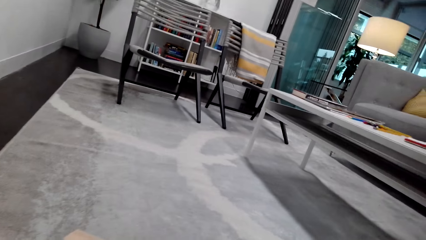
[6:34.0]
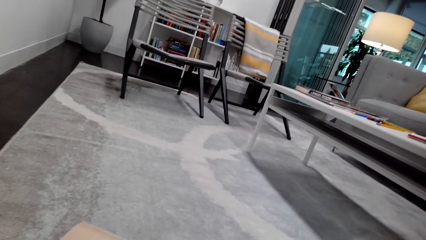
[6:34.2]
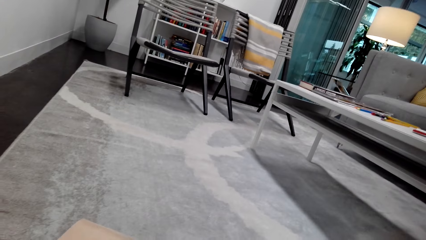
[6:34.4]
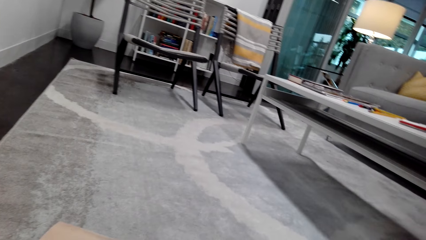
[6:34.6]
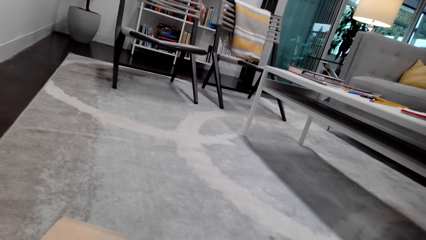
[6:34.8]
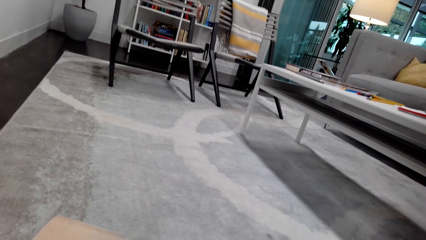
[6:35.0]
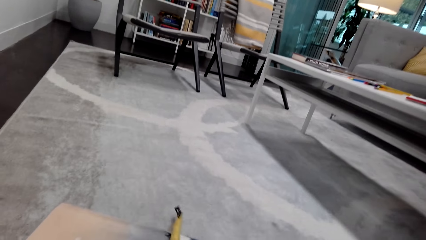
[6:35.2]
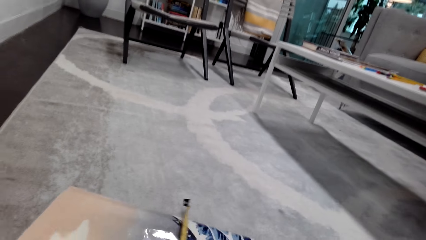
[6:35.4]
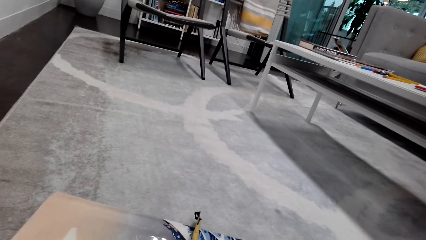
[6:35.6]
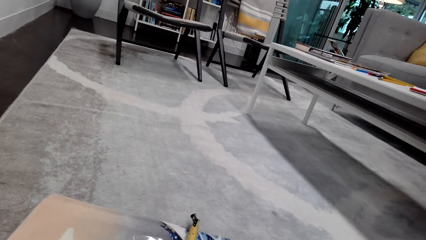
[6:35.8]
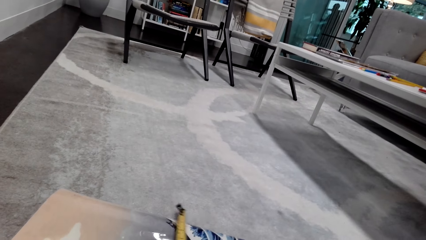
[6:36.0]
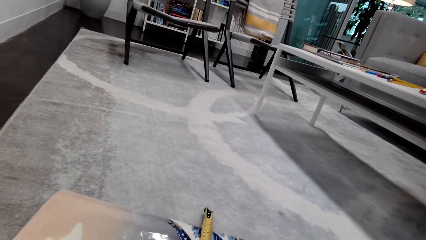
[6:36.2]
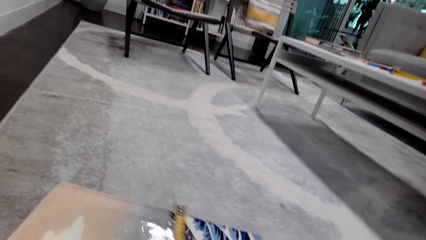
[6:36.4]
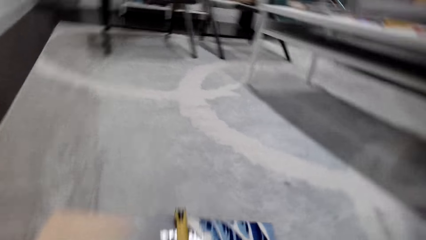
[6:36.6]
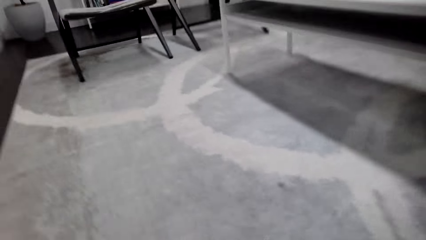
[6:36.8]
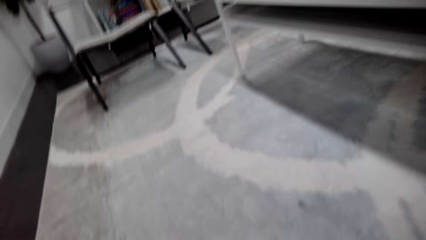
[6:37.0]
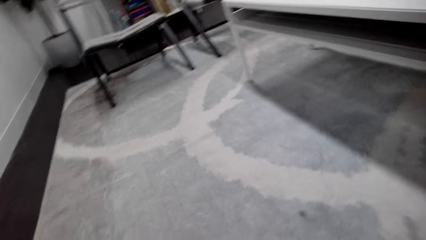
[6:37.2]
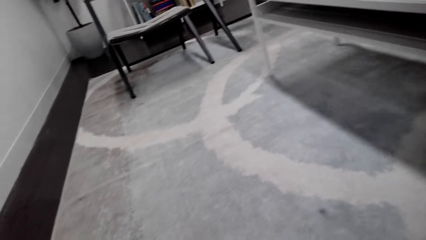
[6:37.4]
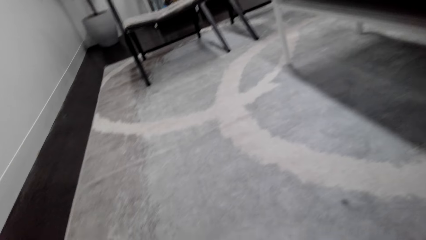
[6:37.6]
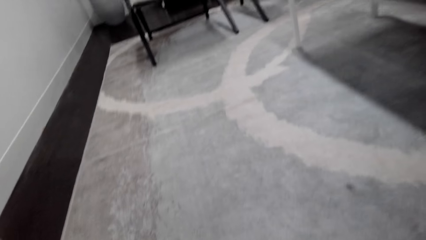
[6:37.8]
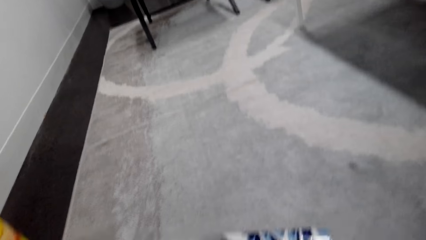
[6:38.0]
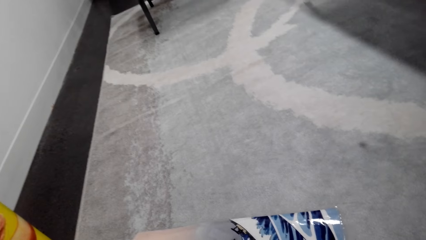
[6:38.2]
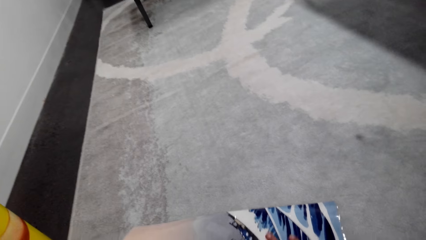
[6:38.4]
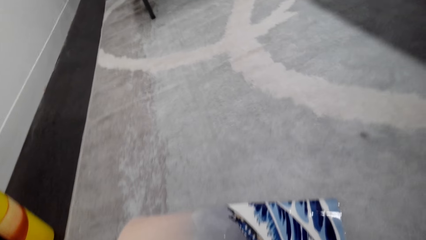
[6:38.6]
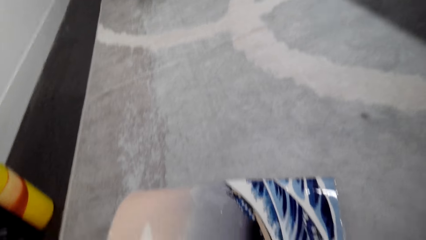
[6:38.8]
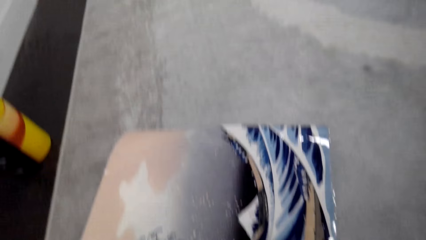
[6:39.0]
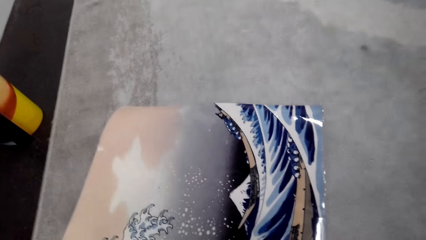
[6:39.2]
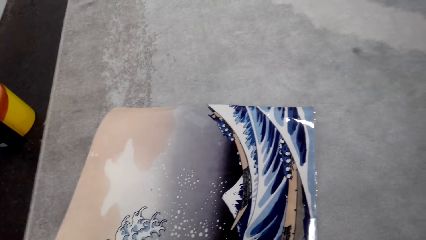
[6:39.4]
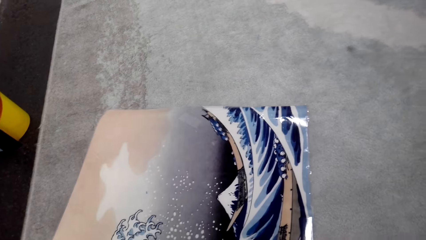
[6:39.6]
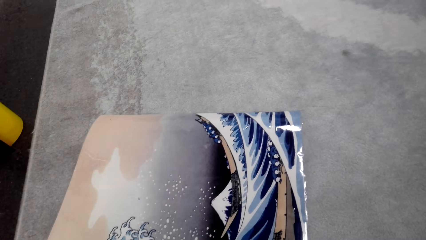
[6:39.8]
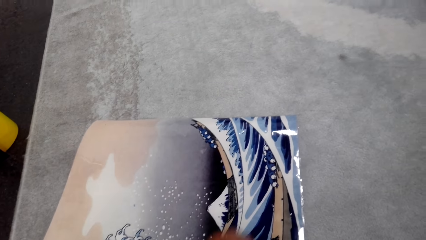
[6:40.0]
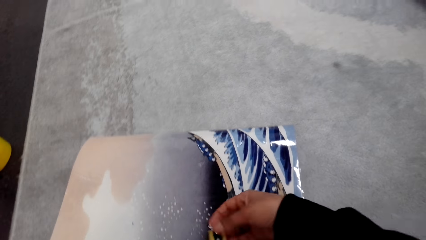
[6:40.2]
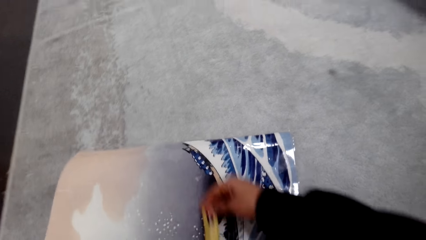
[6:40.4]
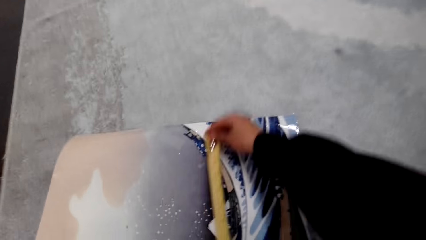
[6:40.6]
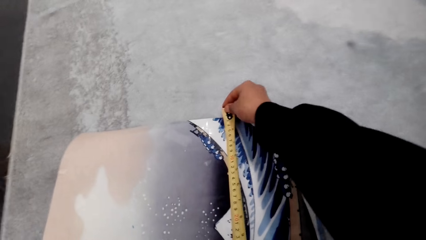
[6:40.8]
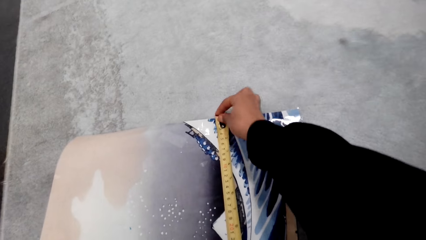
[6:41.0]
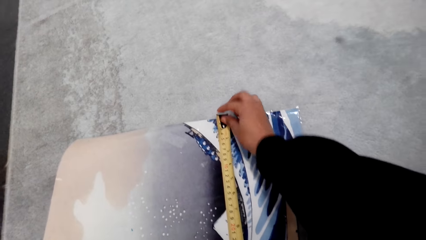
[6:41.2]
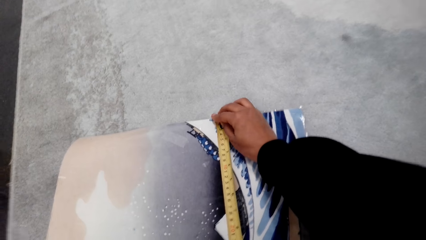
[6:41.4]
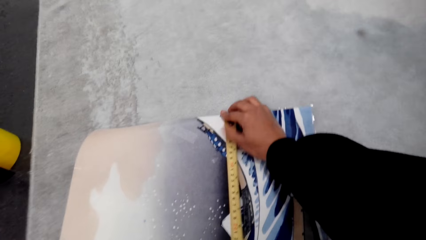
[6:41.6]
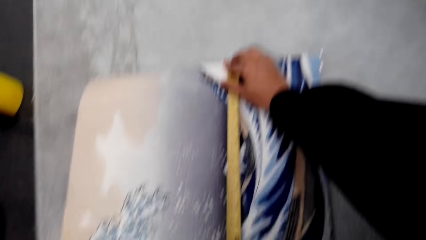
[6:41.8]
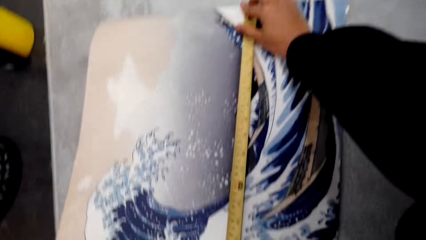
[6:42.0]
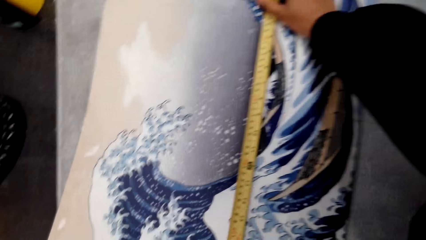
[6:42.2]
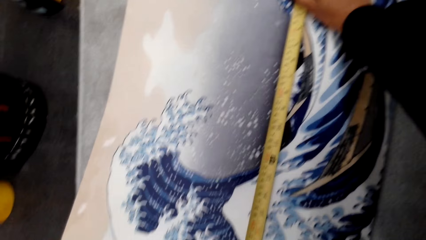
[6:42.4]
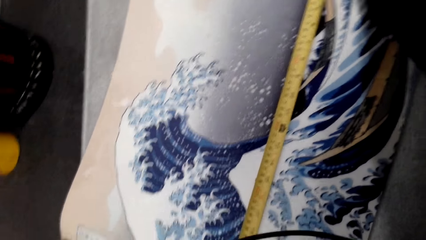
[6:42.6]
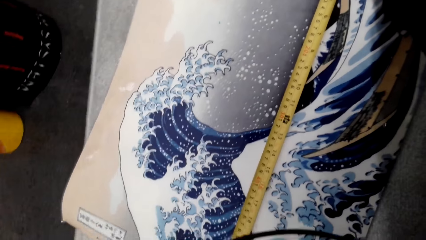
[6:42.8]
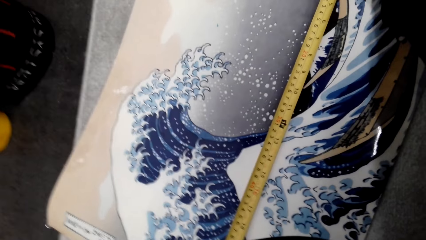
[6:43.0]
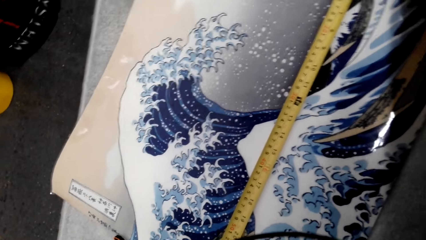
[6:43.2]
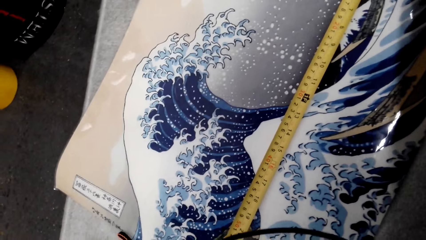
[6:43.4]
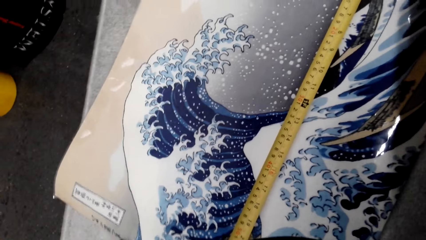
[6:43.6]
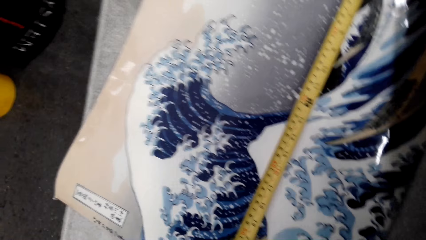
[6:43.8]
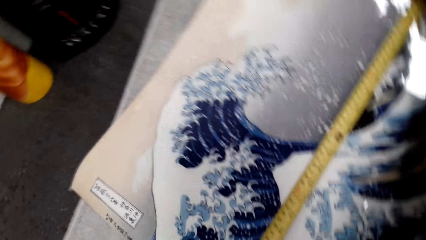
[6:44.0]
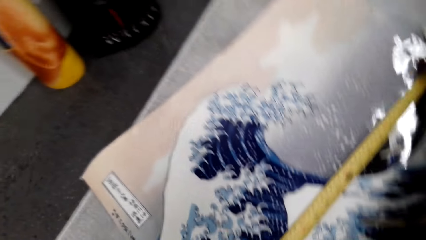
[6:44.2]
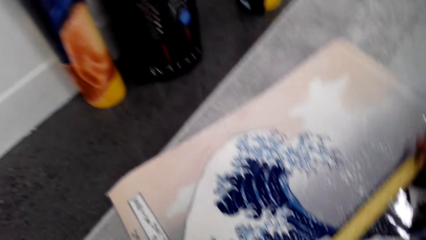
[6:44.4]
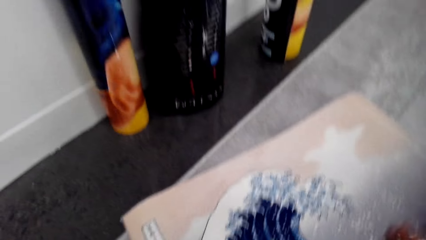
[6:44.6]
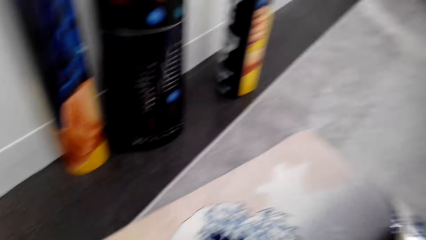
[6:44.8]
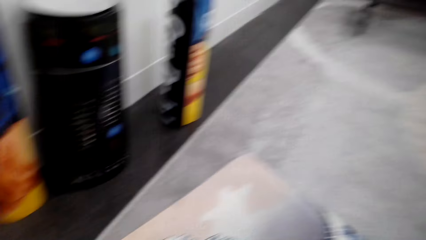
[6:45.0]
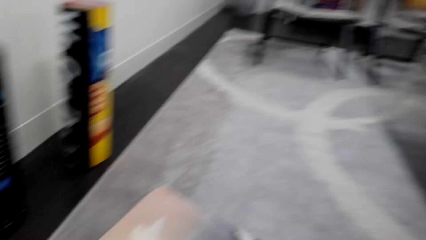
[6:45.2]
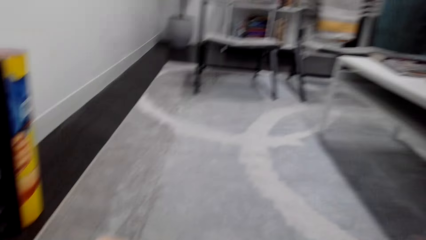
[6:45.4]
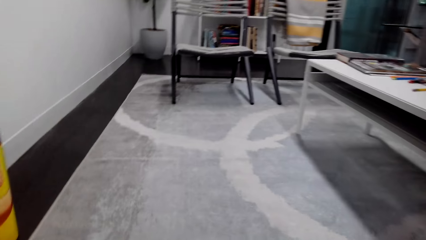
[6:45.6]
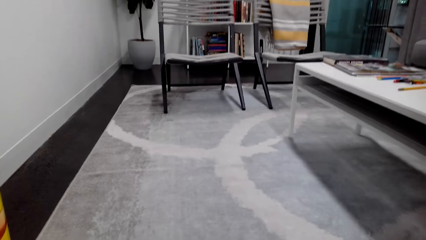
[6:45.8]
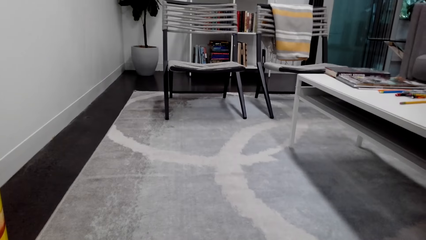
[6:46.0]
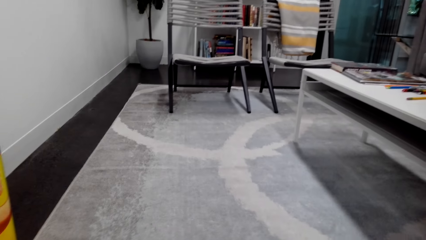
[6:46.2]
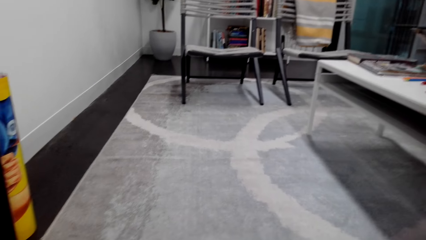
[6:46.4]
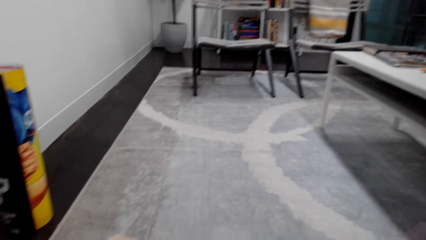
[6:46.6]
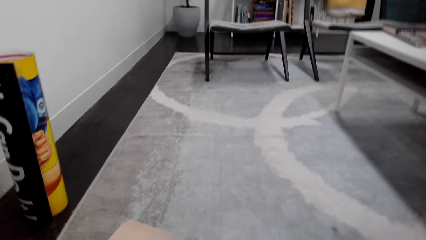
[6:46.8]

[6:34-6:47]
The camera wearer measures the paper or poster. She draws out the tape from the tape measure on the poster with her right hand. She measures the poster with the tape measure in both hands.

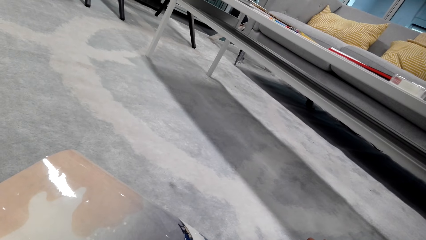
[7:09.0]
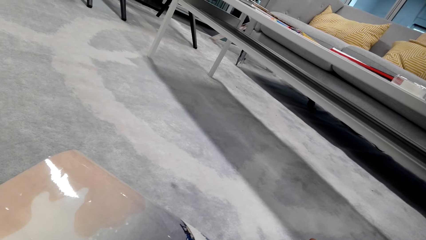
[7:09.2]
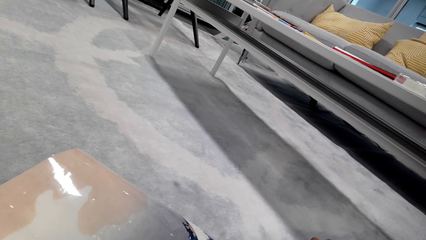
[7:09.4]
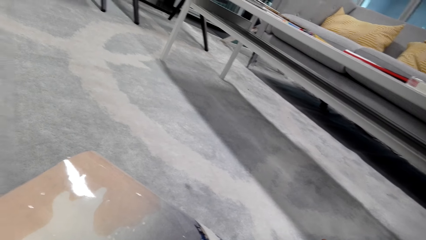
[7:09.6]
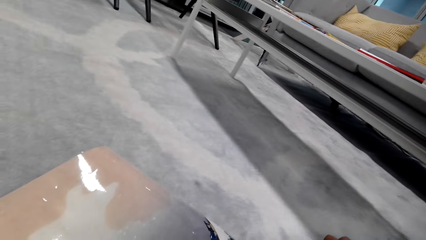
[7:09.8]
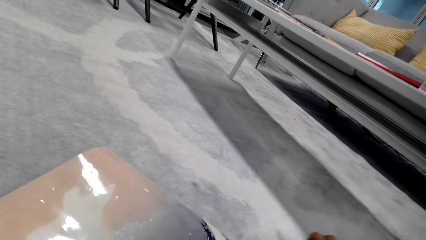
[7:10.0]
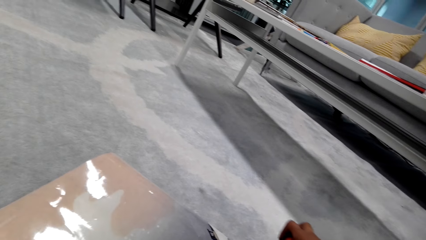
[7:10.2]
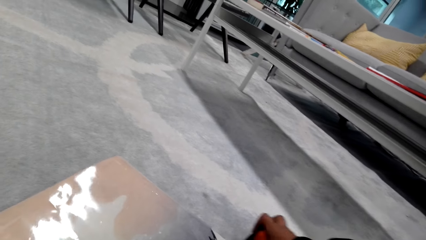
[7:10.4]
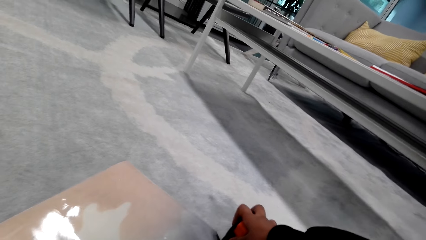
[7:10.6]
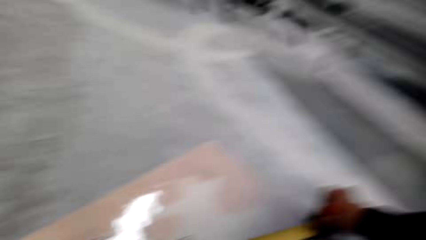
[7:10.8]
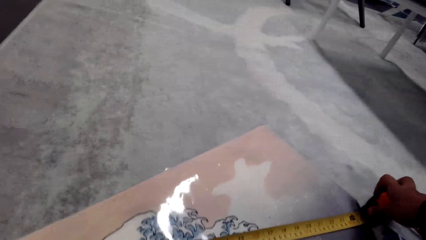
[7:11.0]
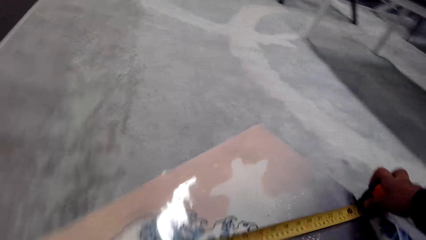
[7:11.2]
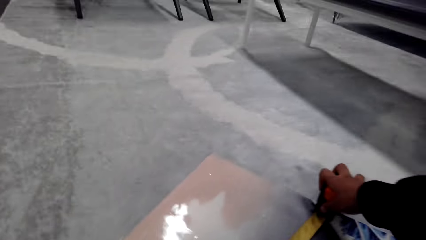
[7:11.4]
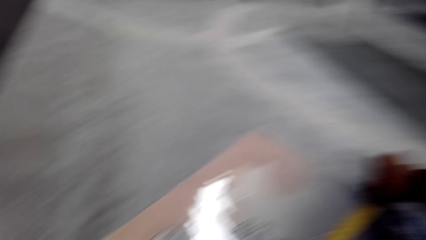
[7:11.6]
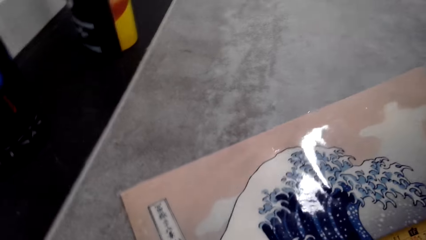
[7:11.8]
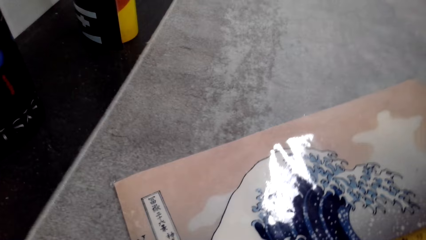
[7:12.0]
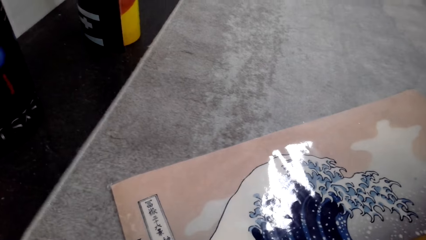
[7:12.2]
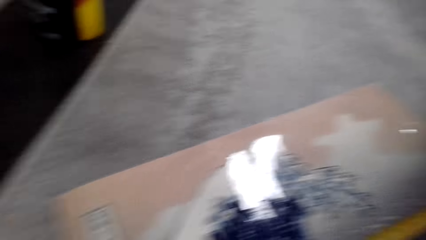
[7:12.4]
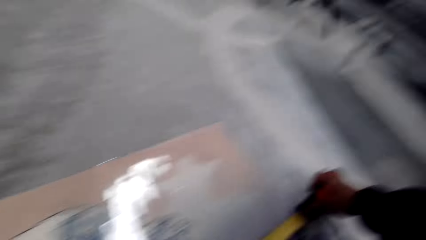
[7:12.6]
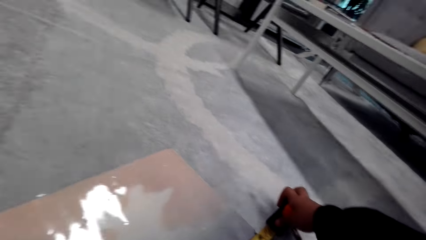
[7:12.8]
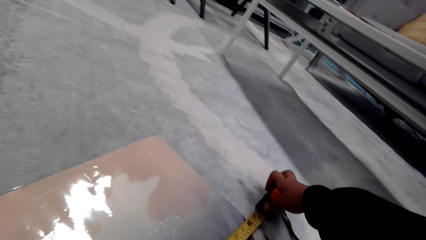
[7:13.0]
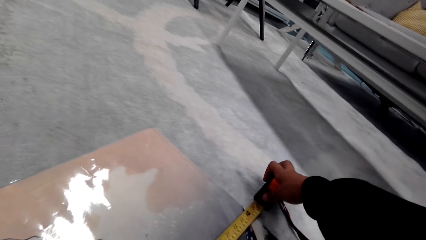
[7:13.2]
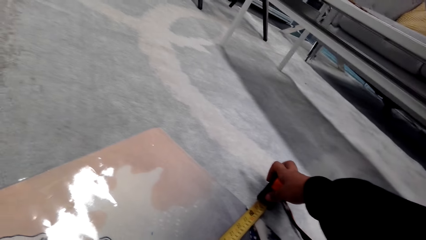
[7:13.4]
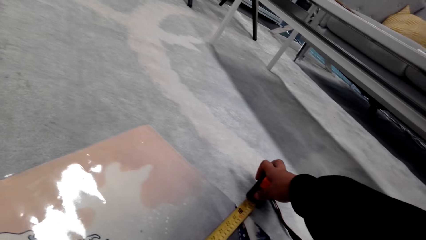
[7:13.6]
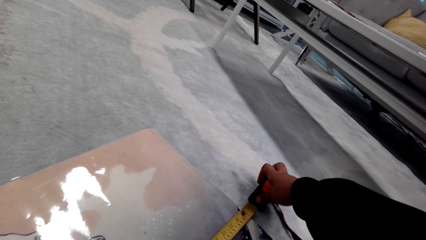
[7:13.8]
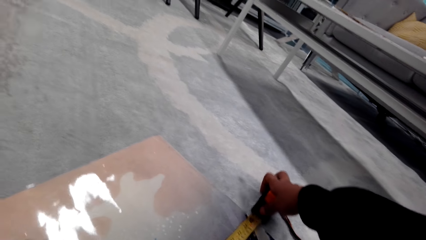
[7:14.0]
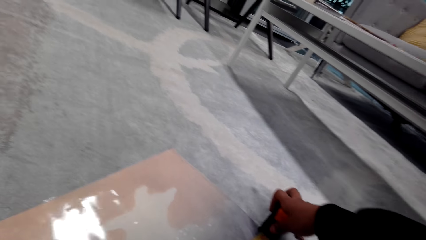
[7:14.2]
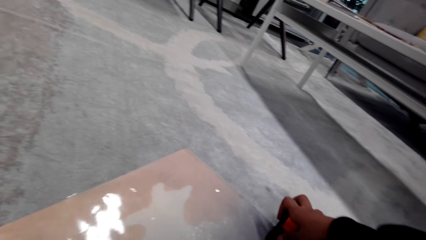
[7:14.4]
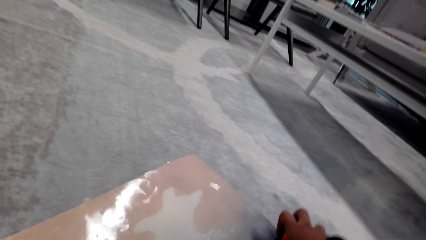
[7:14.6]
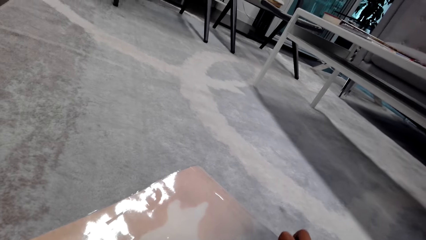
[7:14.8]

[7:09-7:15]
The camera wearer measures the poster with the tape measure in both hands. She rolls up the tape measure with her right hand.
